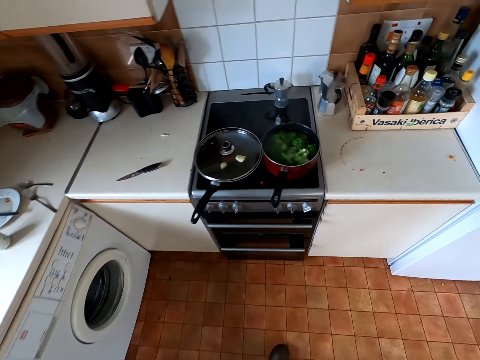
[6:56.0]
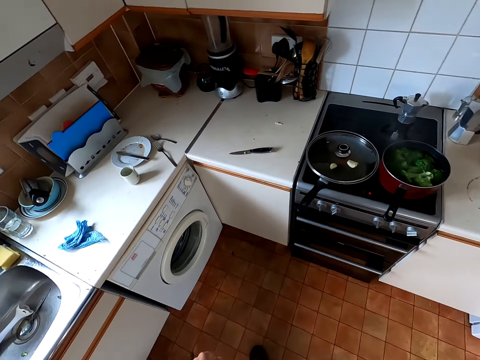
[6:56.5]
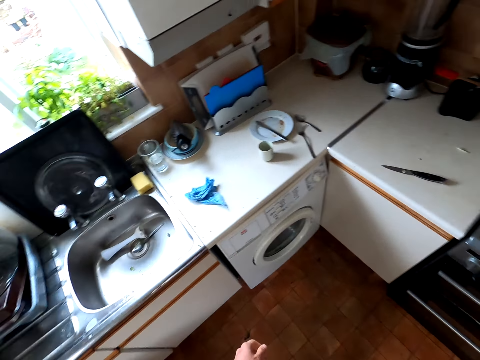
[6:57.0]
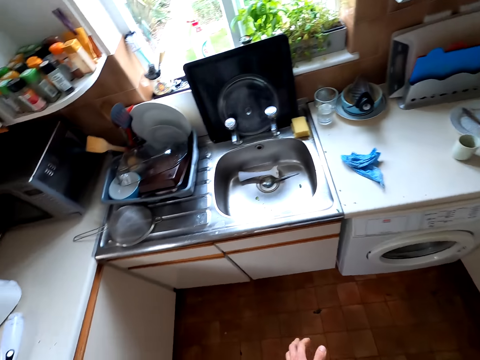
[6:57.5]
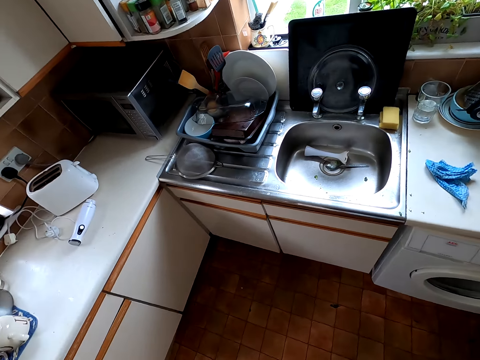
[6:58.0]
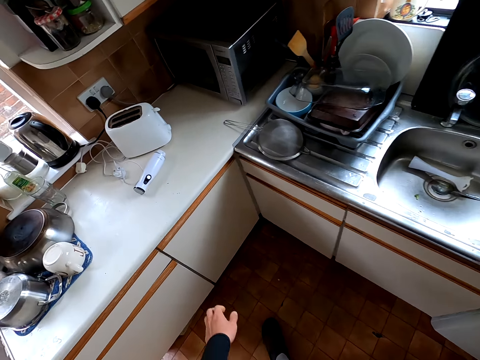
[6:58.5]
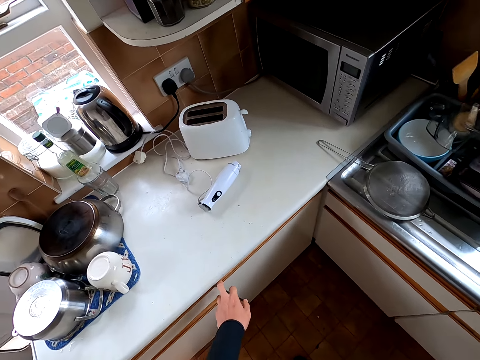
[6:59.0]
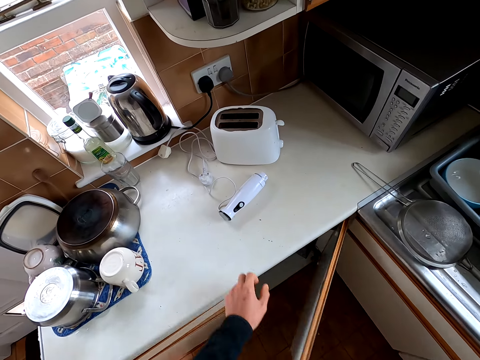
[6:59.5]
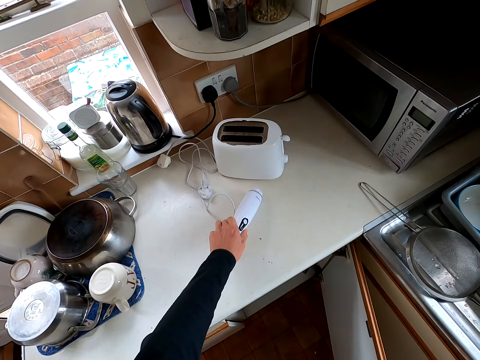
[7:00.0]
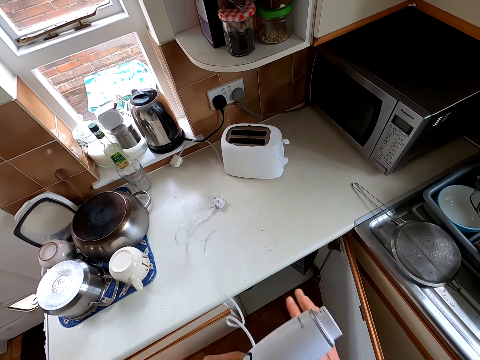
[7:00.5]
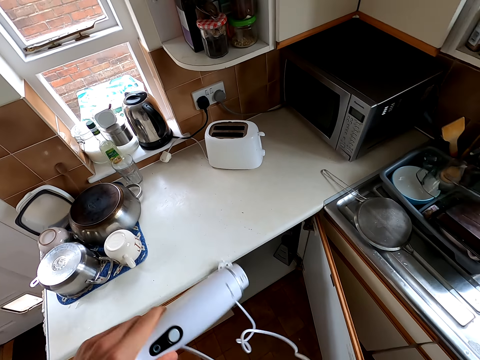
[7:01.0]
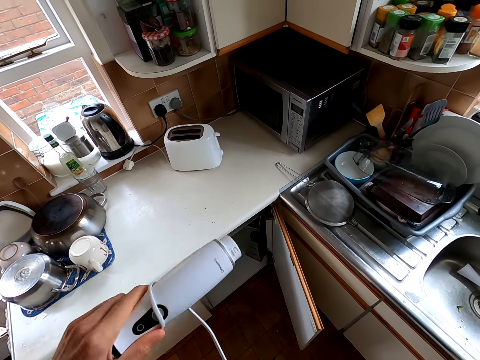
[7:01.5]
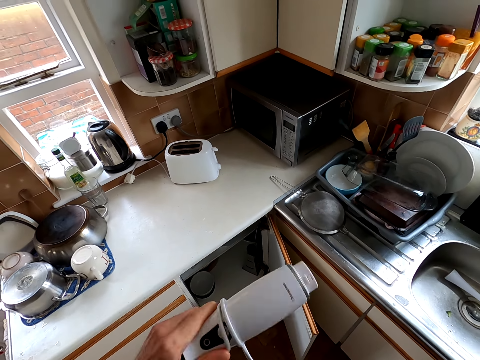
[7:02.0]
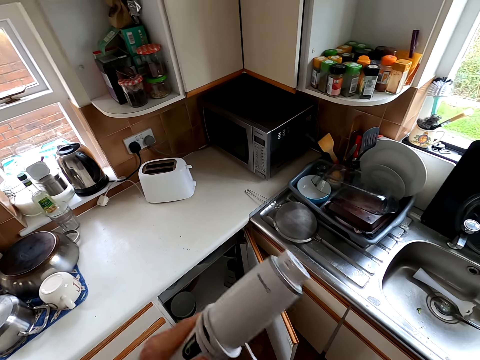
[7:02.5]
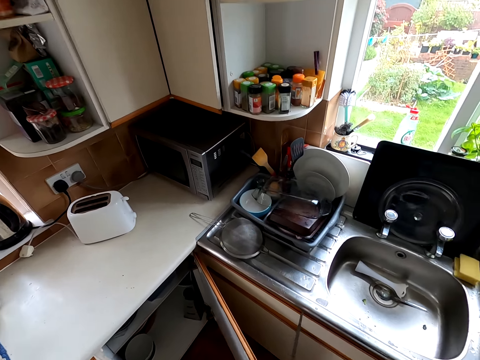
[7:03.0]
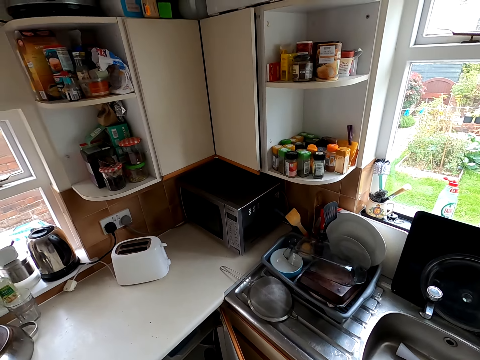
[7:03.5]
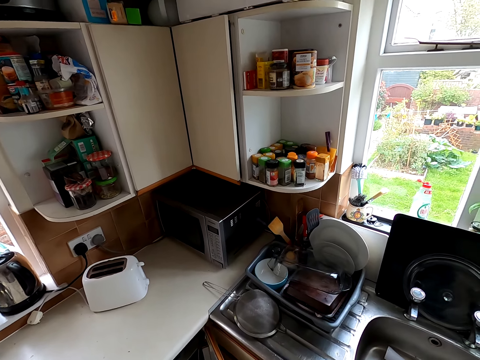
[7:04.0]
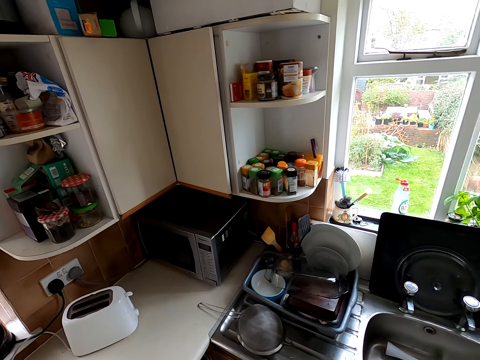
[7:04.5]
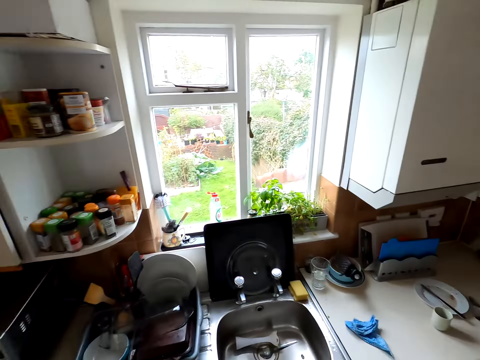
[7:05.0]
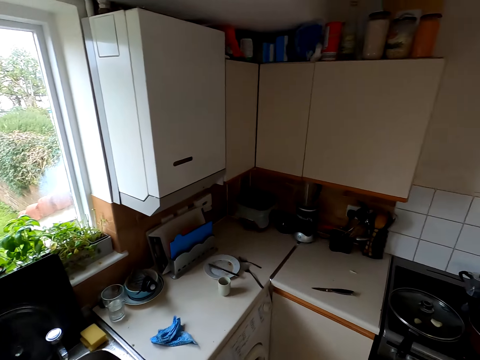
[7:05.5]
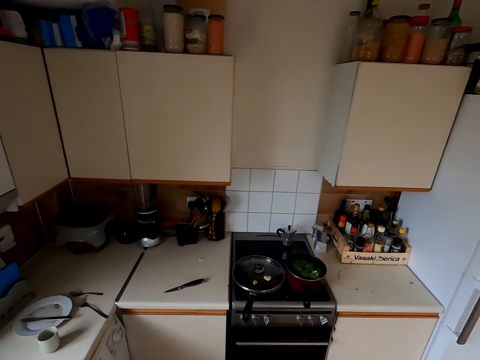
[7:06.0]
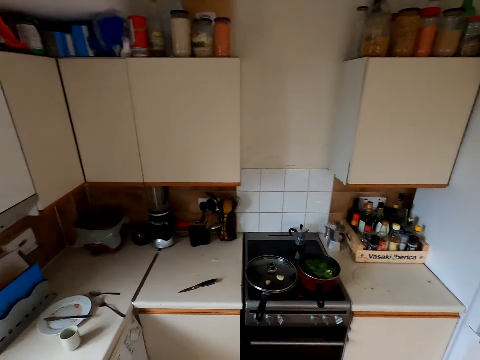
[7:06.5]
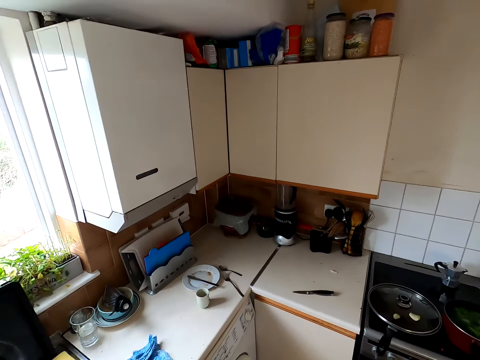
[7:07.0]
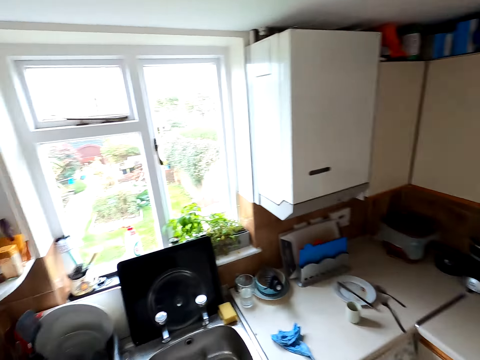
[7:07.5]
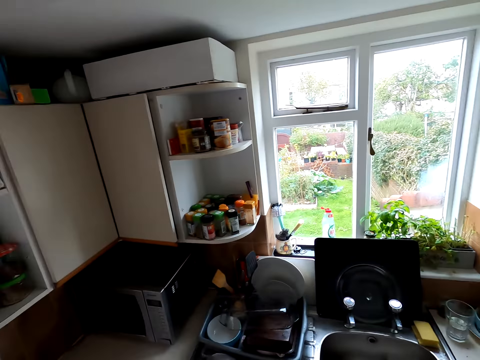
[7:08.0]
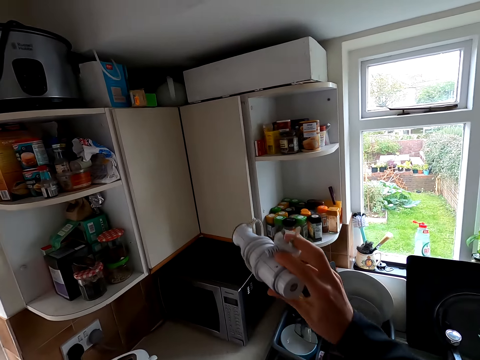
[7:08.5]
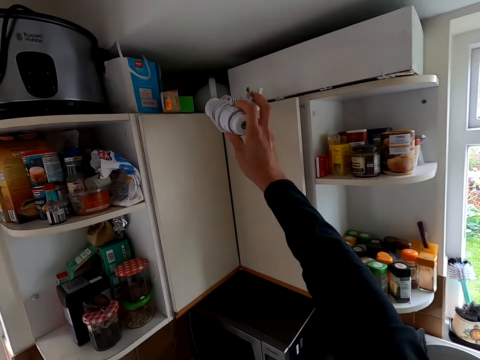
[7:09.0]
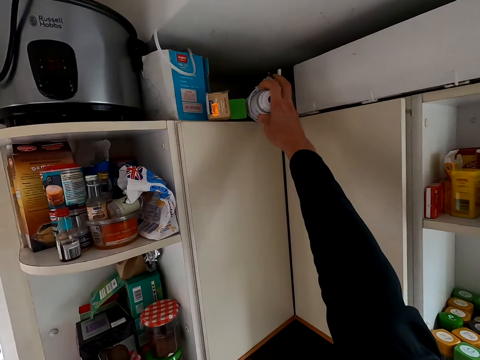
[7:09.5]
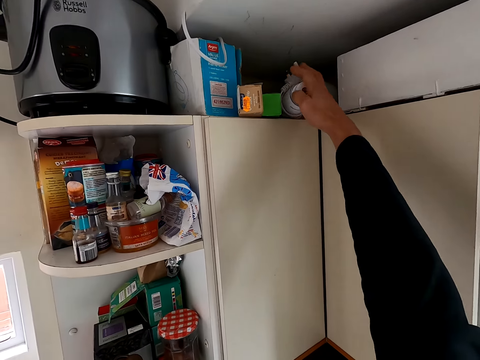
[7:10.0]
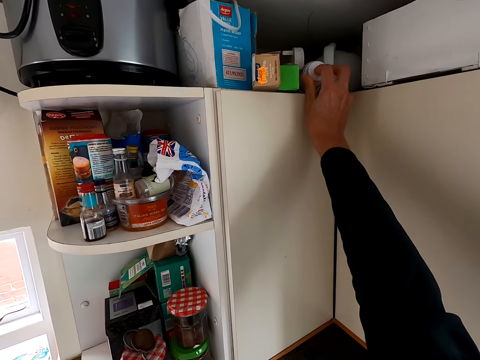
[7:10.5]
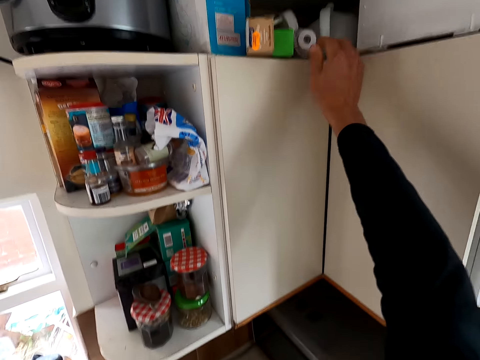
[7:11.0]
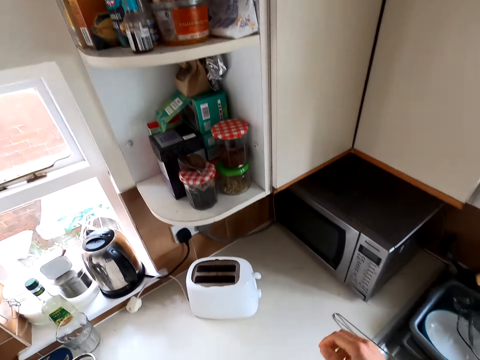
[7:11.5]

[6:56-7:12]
The camera wearer looks around the kitchen. They open up the kitchen cabinet. They pick up something from the table and fold the wire around the object. They look around the kitchen. They put the object on the top of the cabinet.

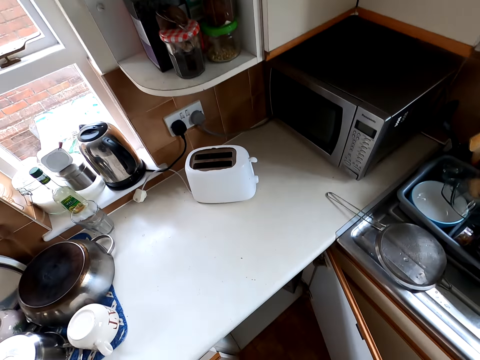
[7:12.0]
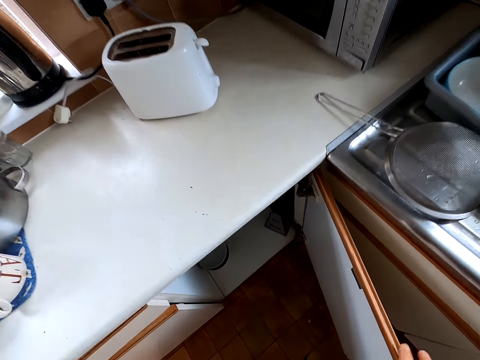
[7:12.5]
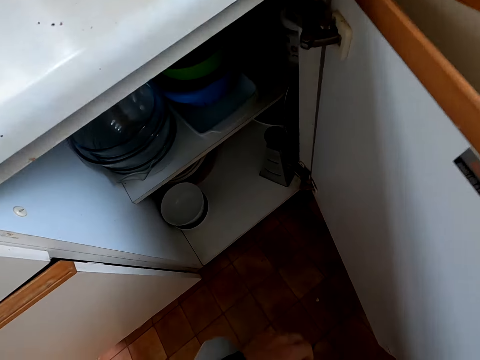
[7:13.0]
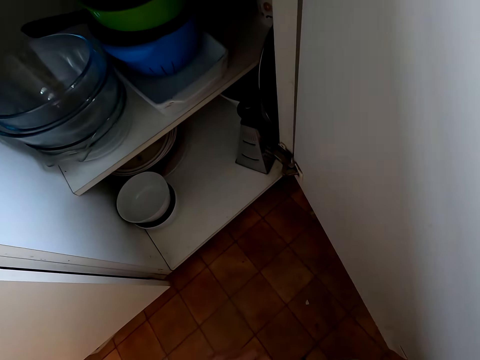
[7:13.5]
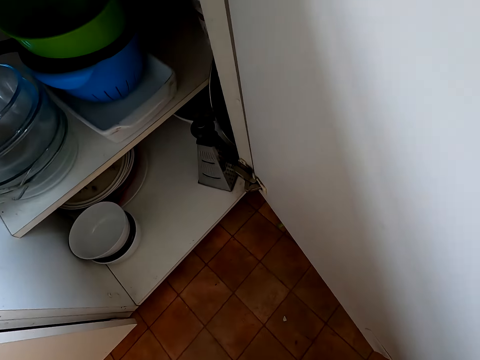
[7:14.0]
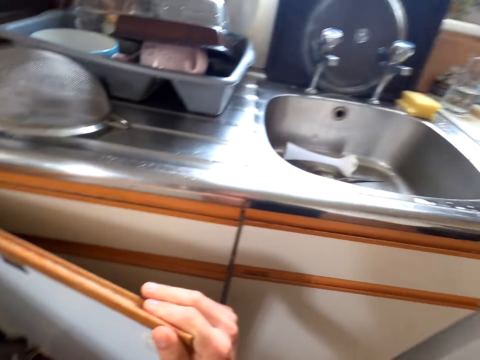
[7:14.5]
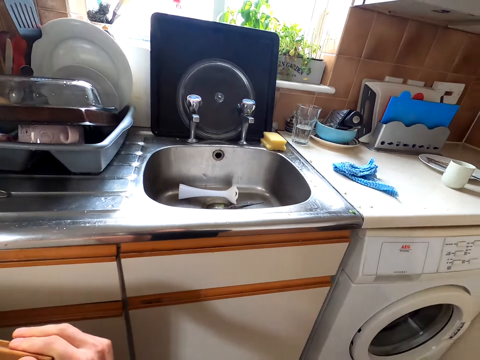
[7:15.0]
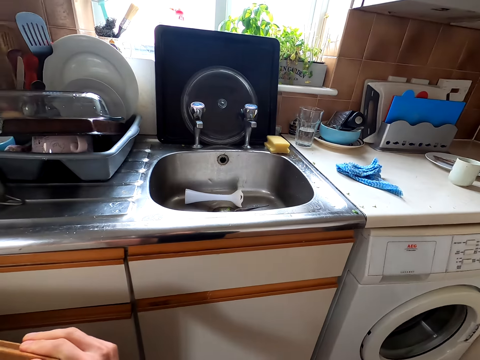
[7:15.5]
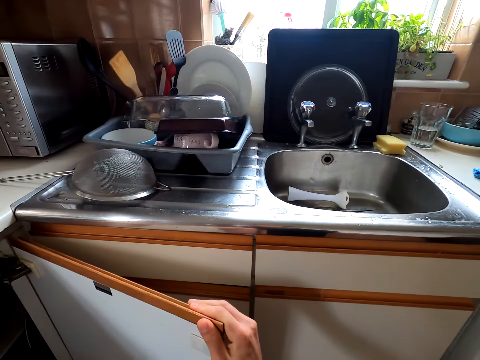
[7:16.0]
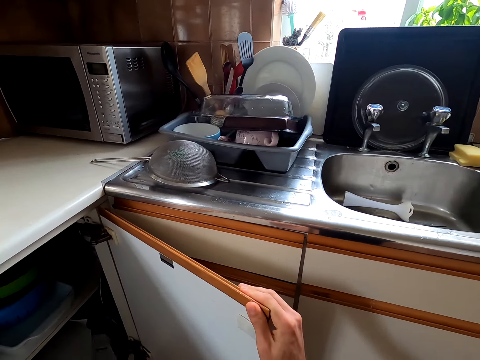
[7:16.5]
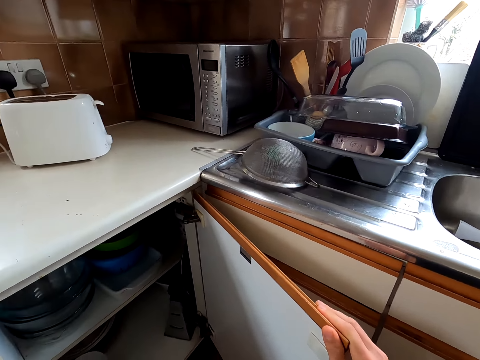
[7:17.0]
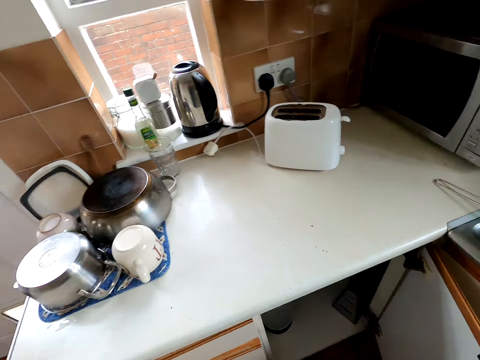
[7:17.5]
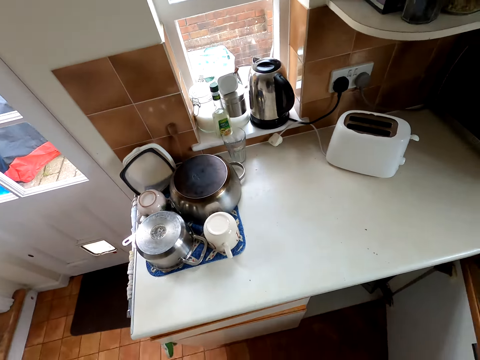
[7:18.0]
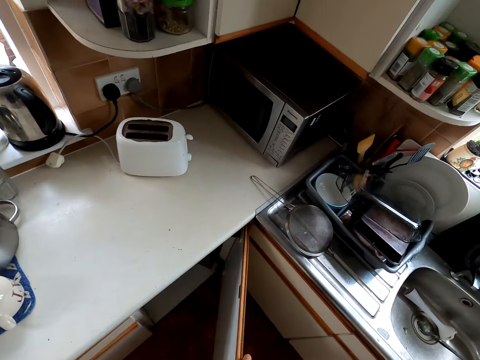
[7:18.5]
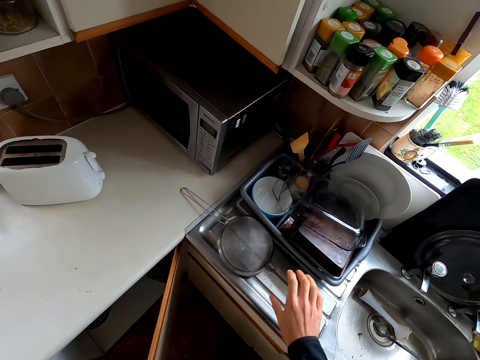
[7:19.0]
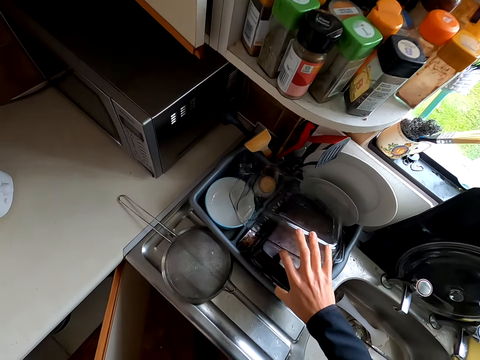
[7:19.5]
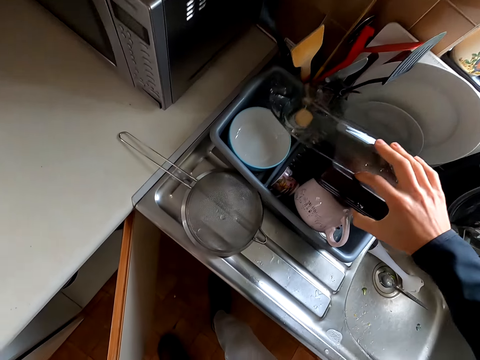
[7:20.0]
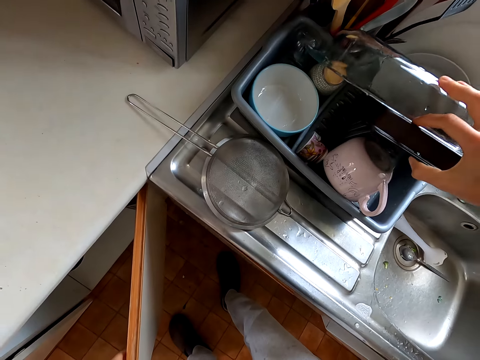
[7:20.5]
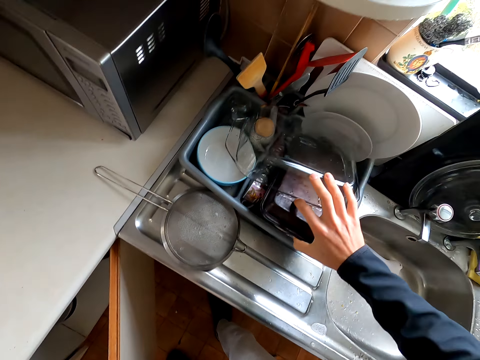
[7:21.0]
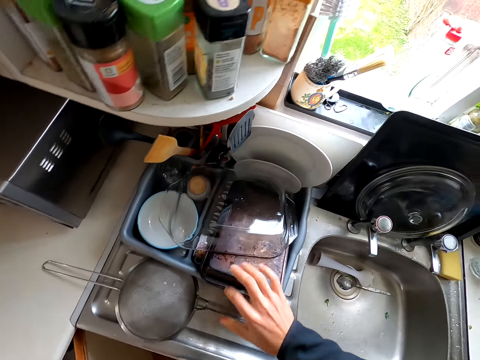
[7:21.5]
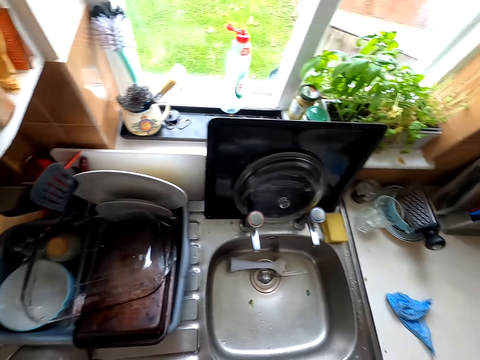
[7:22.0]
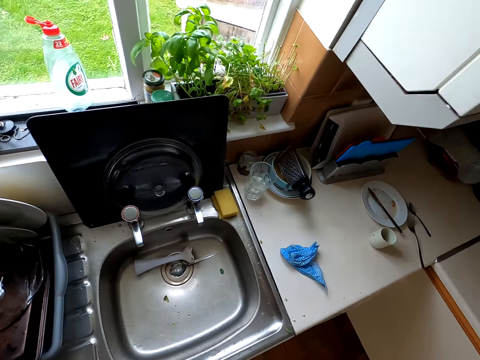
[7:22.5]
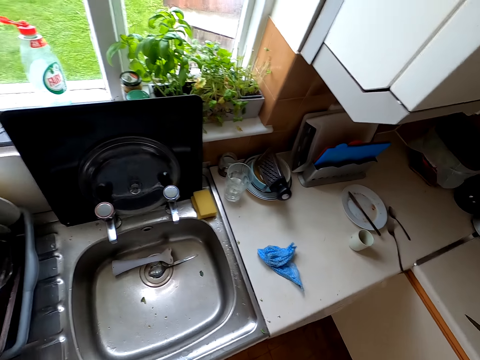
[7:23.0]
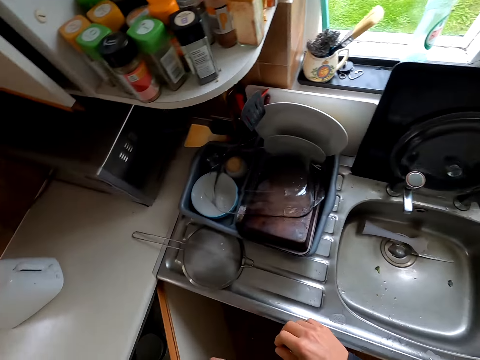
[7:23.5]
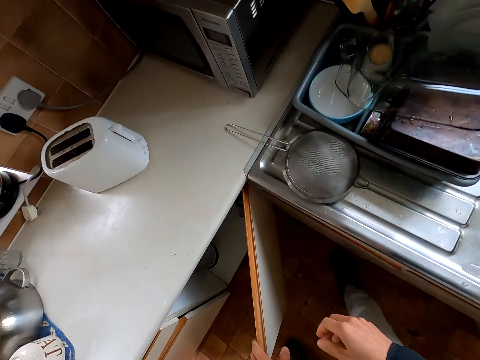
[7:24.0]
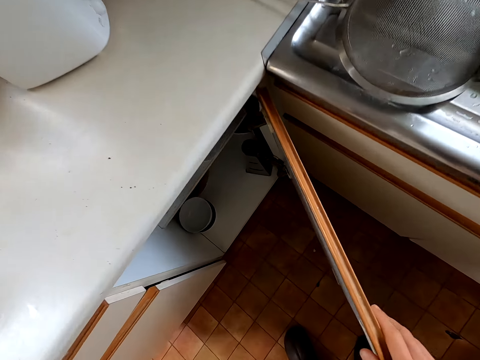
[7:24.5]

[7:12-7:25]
The camera wearer looks in the cabinet. They look around the kitchen. They close the cabinet door. They hold the utensils. They look around the kitchen.
